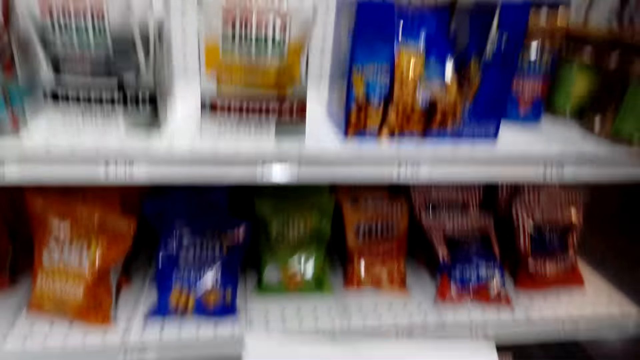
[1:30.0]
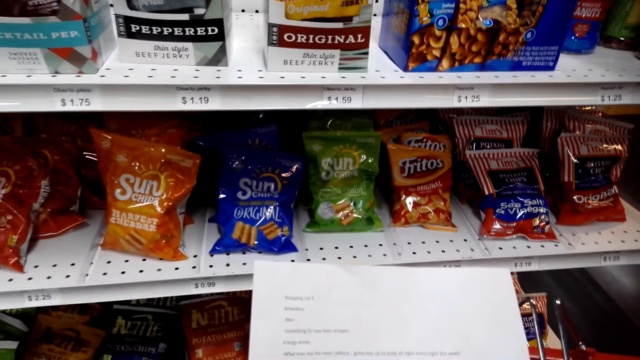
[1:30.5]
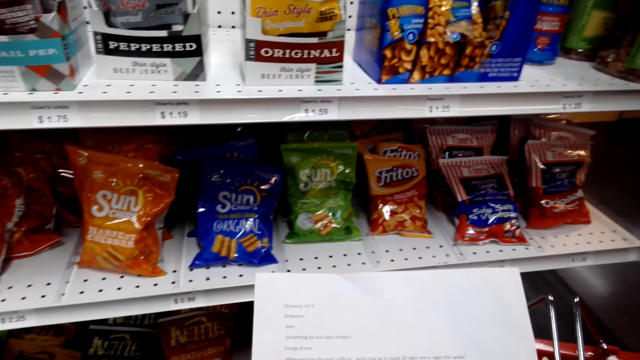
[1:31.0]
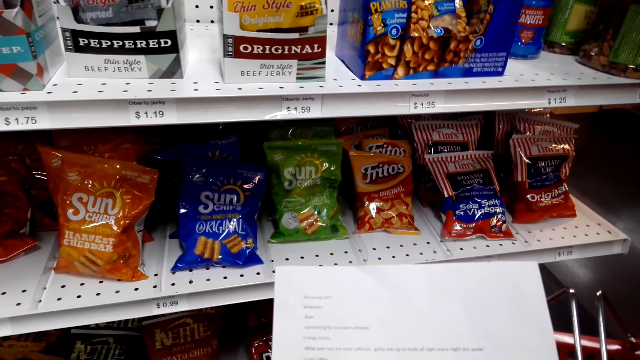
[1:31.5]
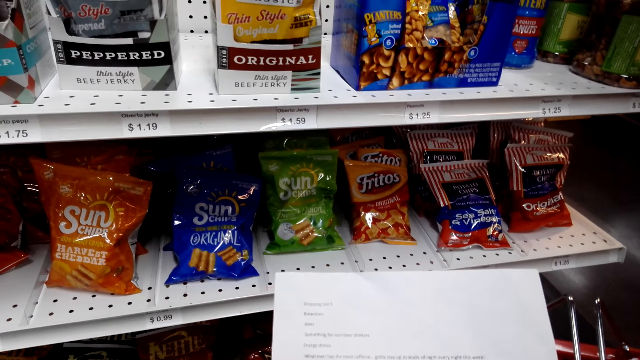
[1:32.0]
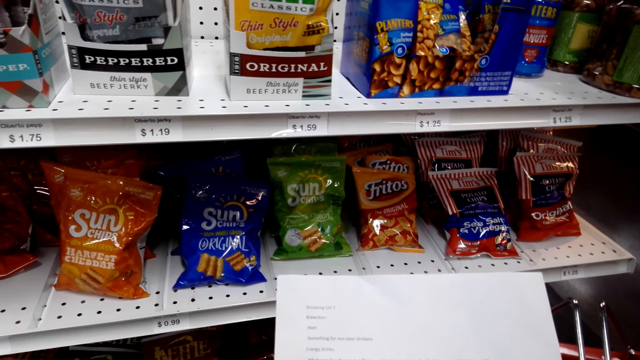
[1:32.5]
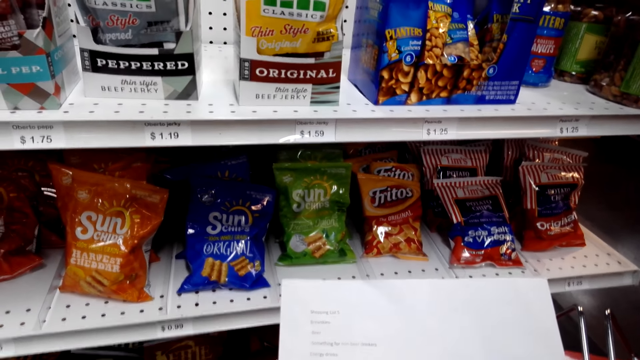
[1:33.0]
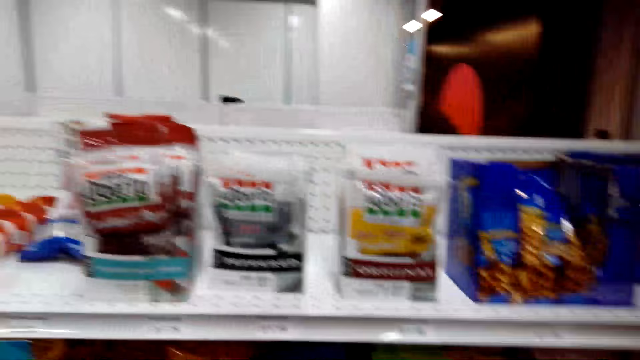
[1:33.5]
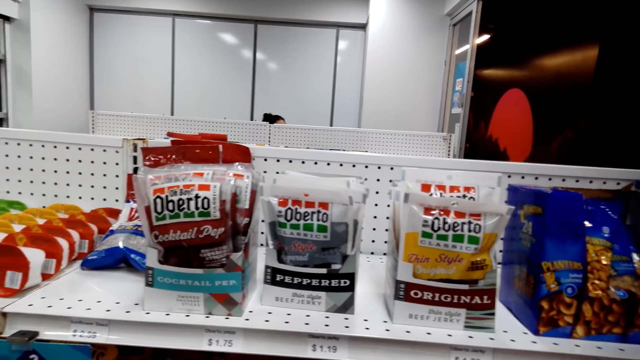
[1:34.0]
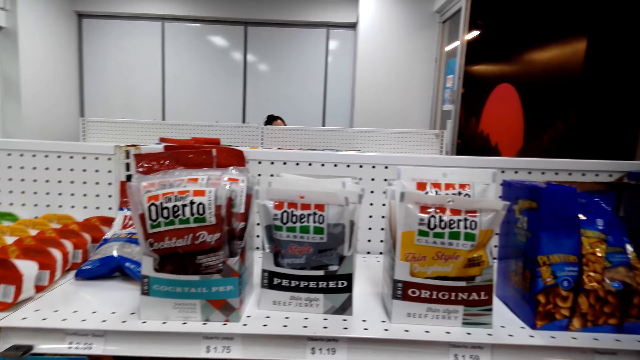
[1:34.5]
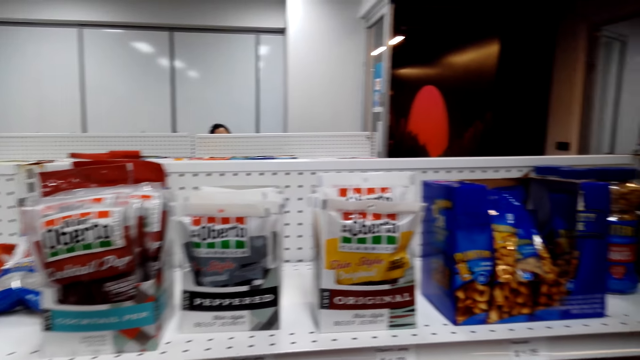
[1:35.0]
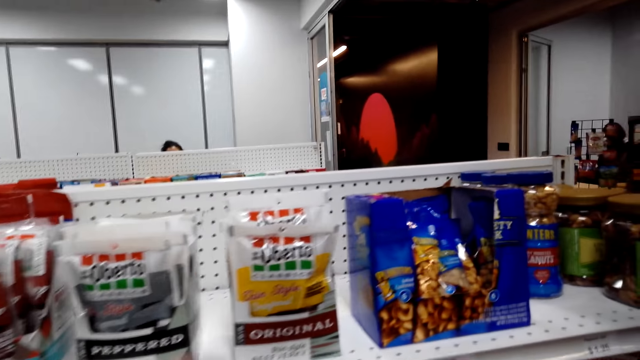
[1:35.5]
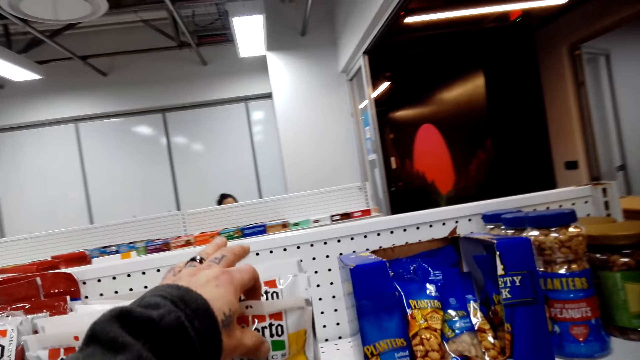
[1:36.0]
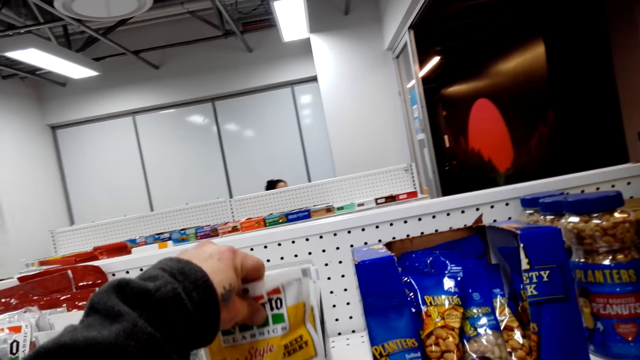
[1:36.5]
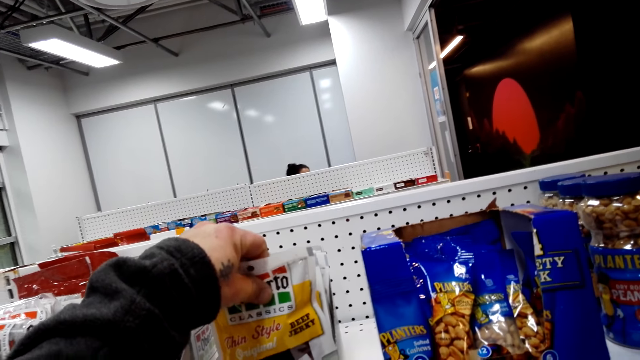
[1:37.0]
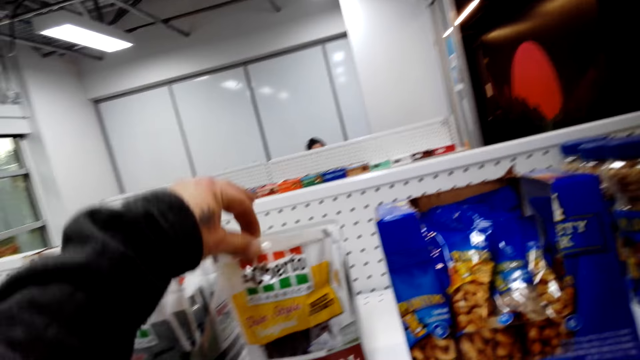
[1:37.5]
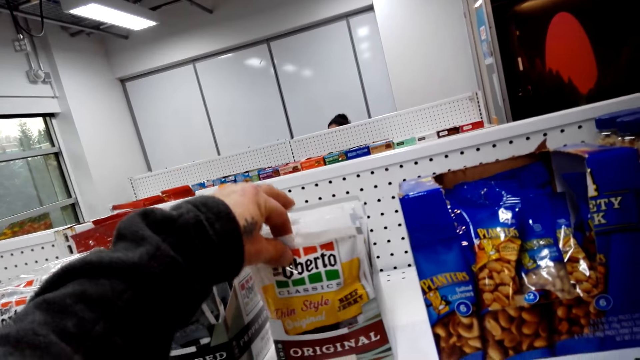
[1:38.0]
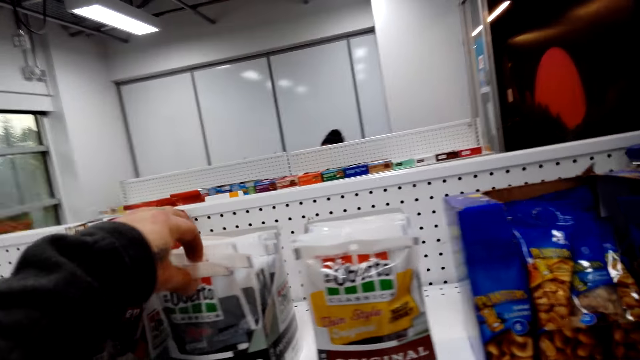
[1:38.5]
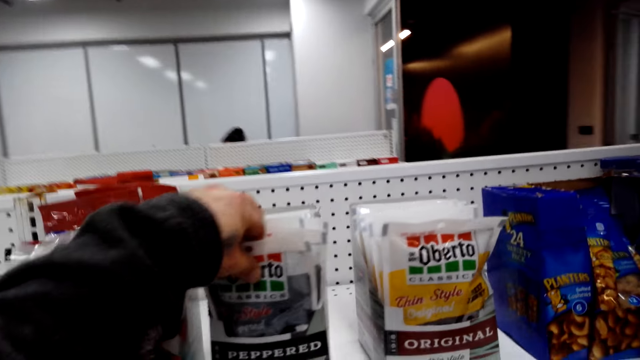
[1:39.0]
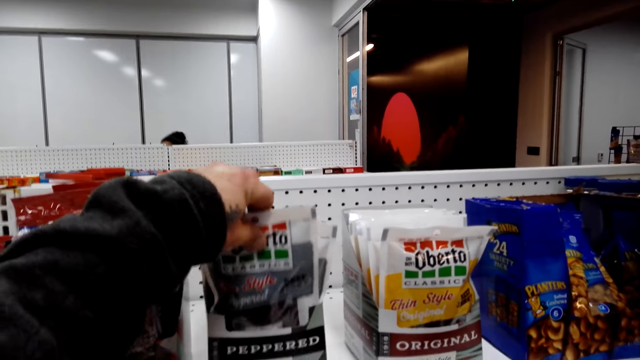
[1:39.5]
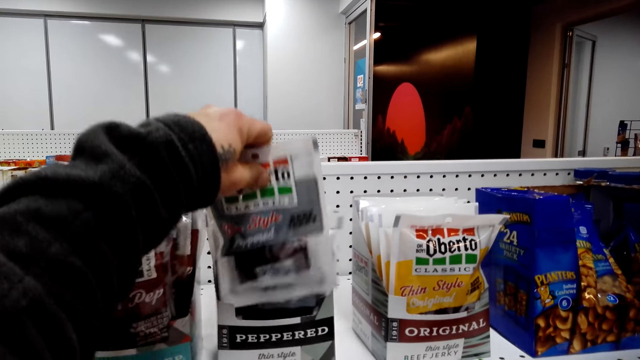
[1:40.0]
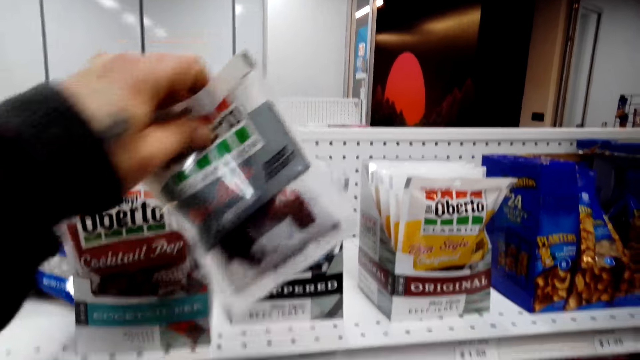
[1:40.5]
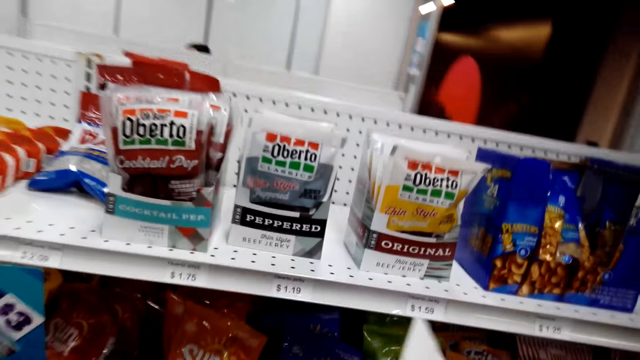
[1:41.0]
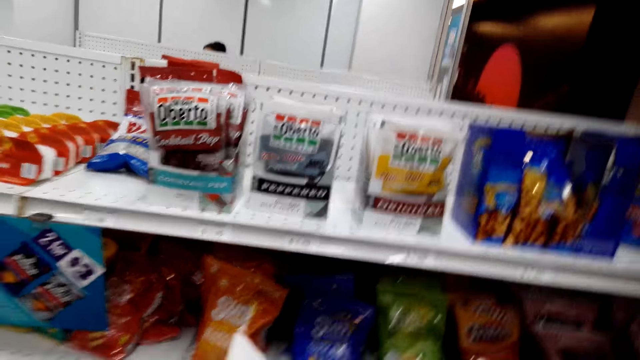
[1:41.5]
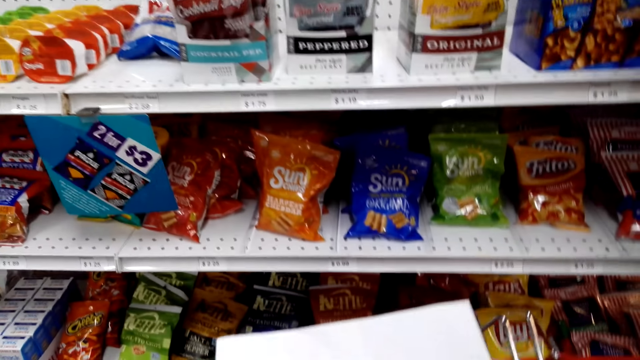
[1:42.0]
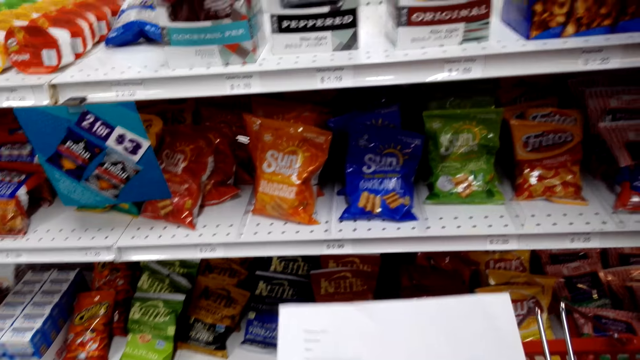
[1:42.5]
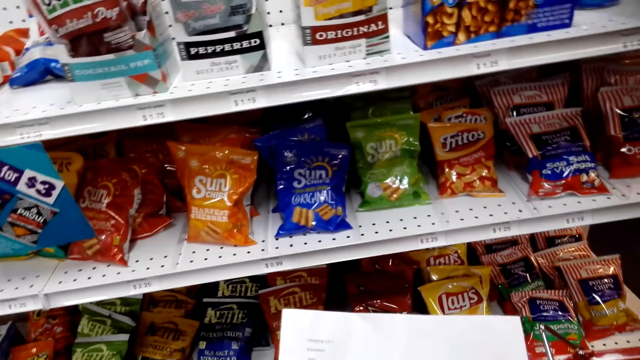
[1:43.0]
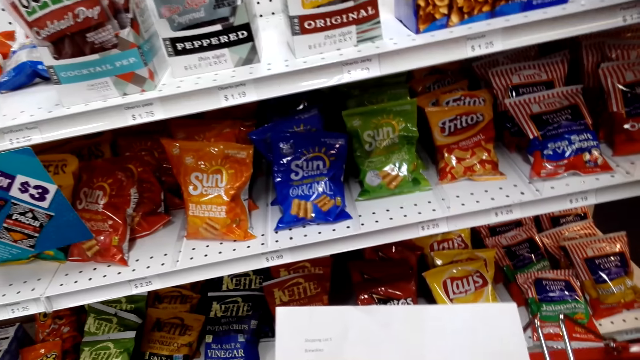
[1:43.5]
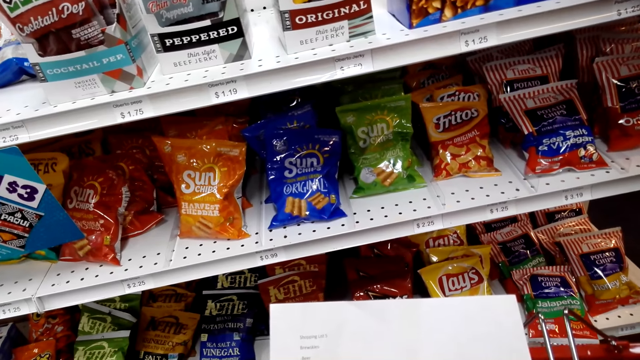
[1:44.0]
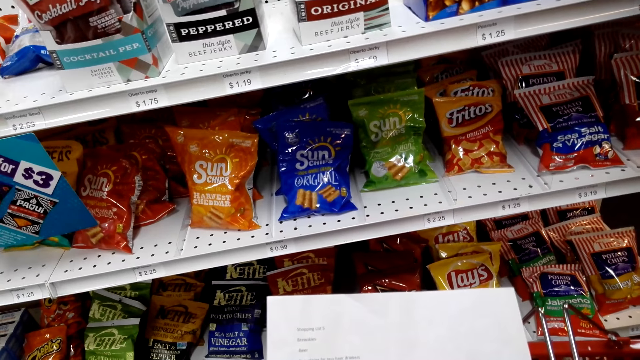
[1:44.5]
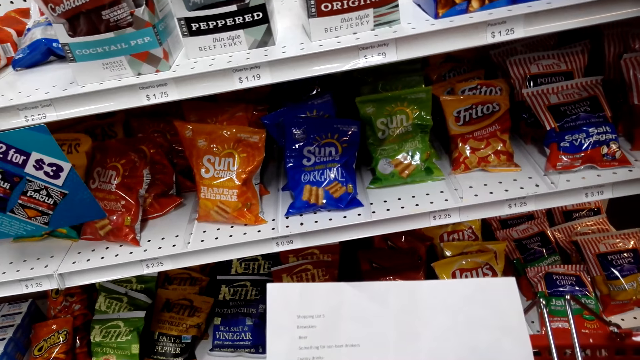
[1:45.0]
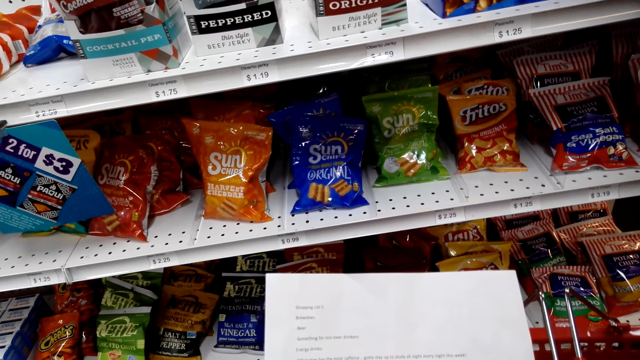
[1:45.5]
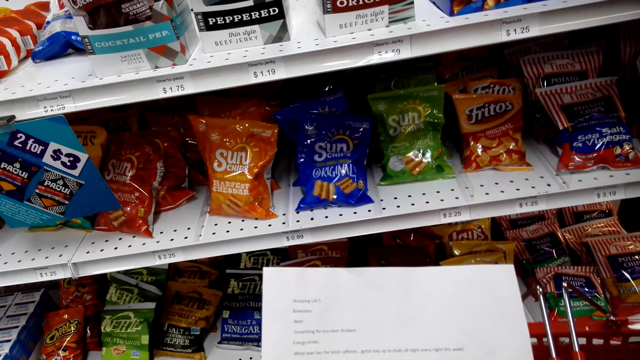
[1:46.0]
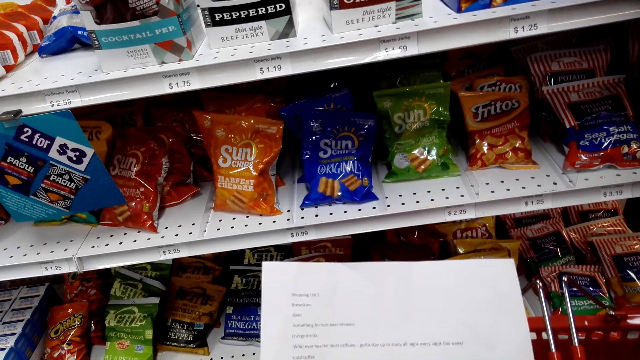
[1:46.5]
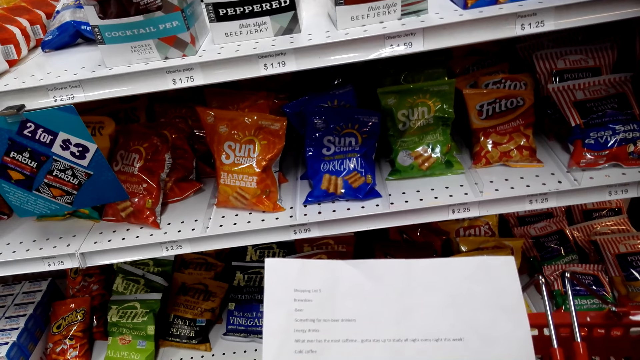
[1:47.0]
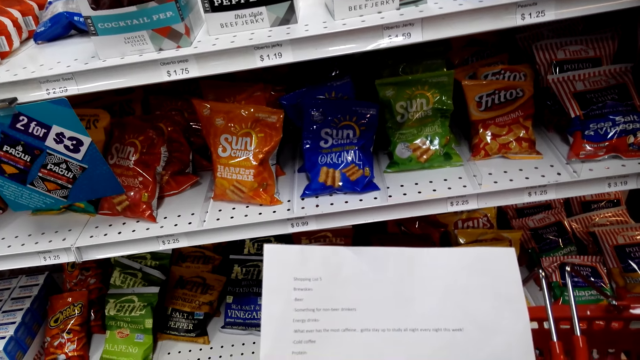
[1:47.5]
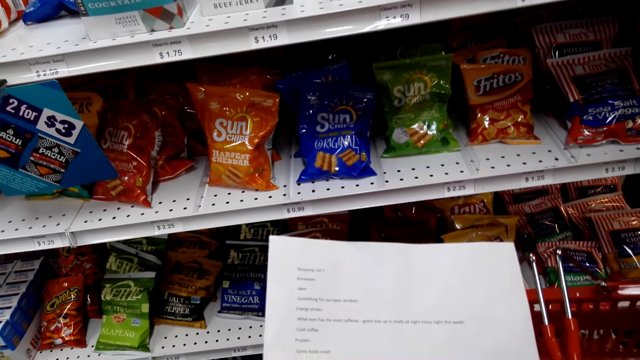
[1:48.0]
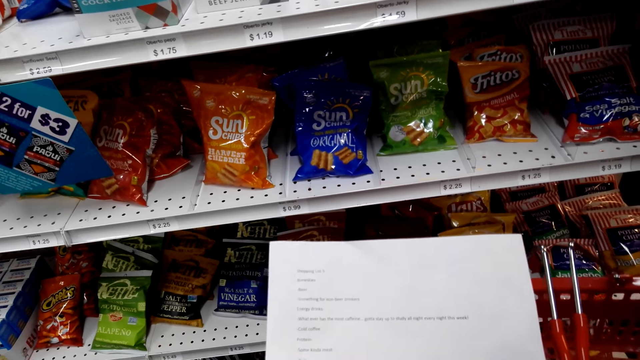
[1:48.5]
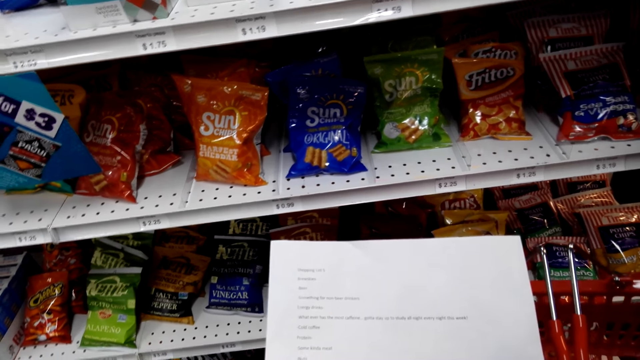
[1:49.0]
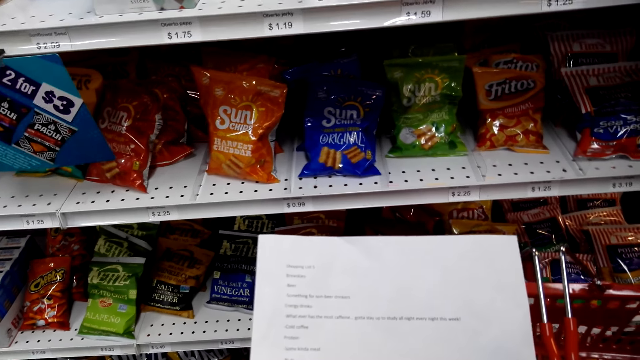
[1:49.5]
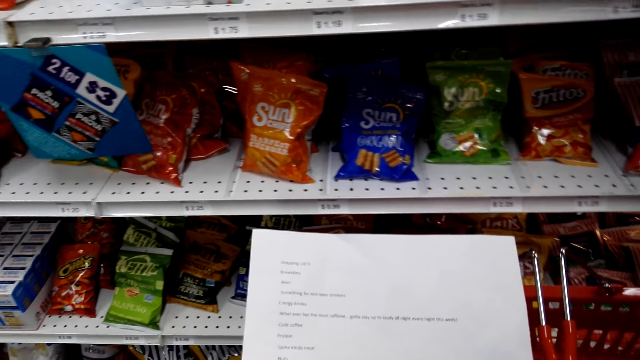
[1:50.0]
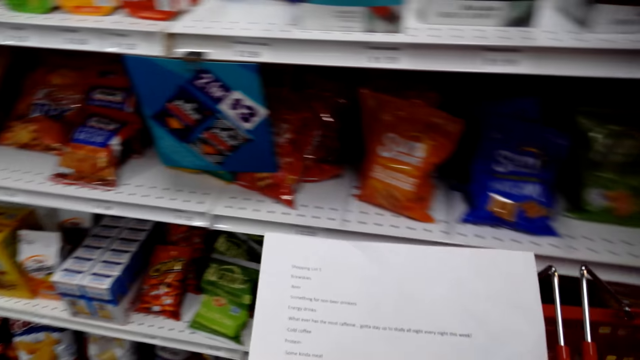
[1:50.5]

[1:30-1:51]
The camera wearer is referring to the shopping list. They touch the food stuff. They are picking something. They read the shopping list paper.
